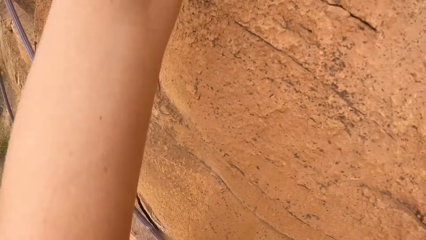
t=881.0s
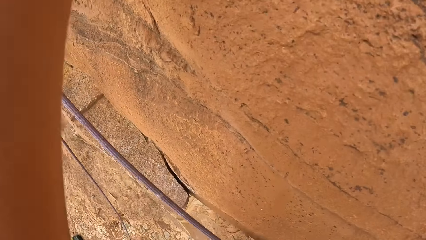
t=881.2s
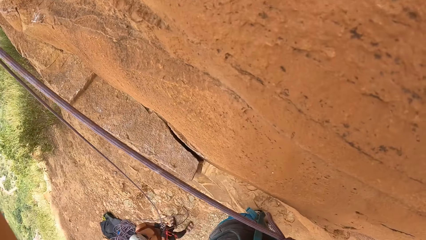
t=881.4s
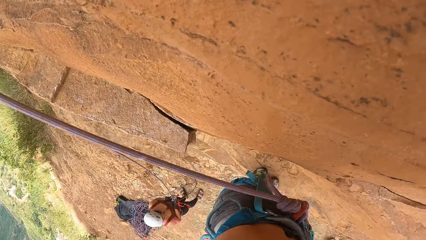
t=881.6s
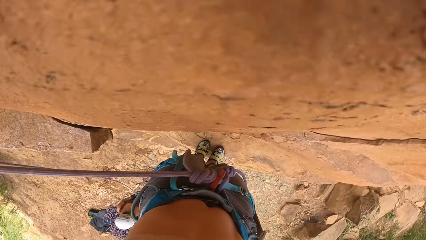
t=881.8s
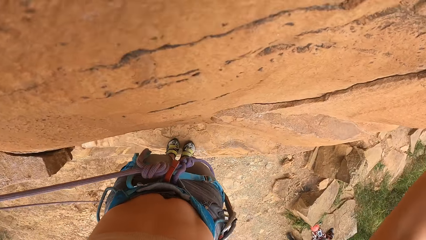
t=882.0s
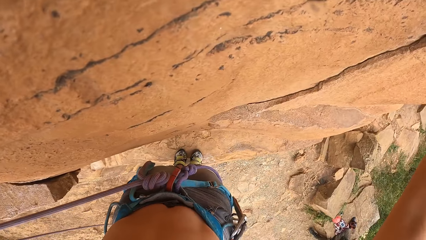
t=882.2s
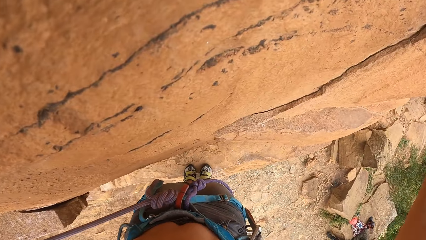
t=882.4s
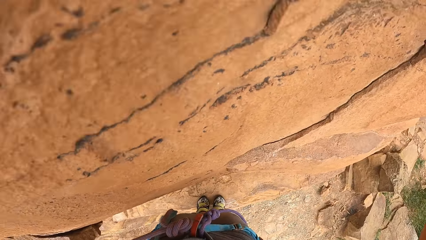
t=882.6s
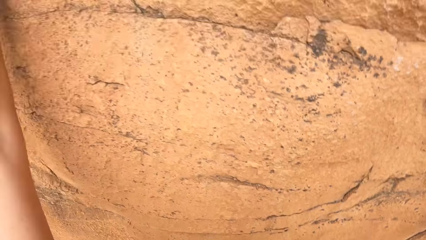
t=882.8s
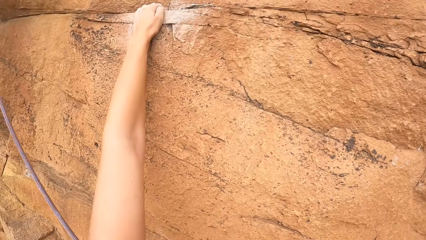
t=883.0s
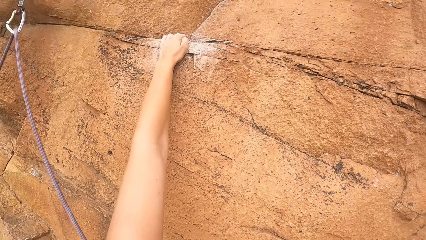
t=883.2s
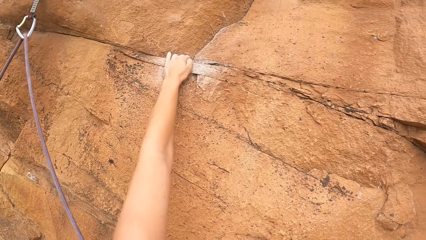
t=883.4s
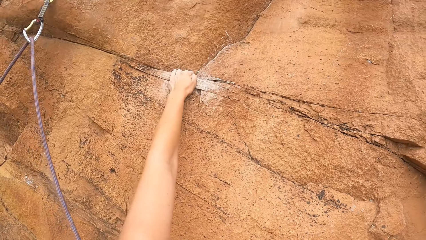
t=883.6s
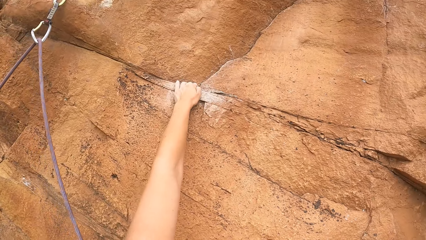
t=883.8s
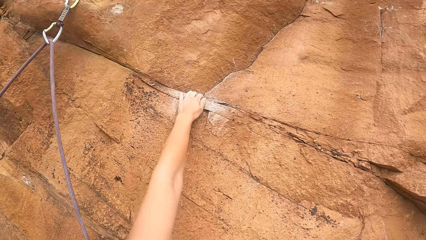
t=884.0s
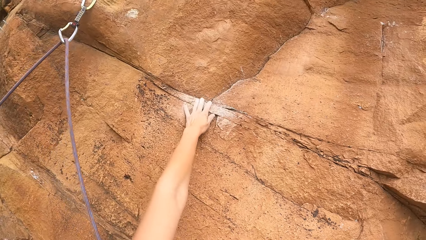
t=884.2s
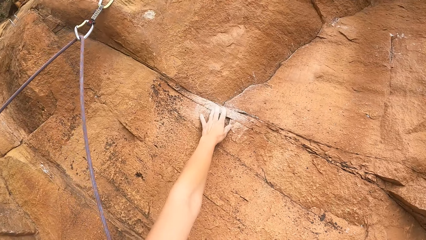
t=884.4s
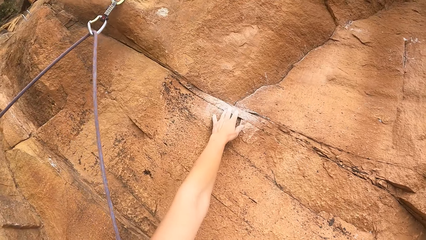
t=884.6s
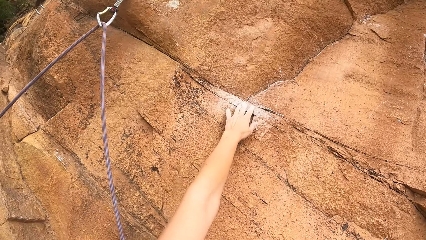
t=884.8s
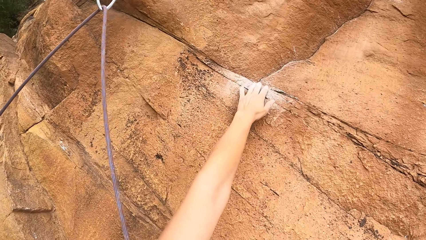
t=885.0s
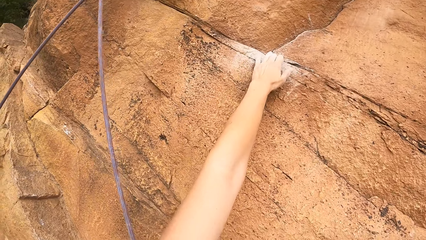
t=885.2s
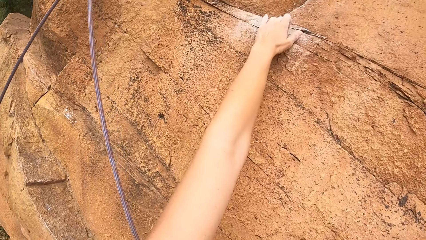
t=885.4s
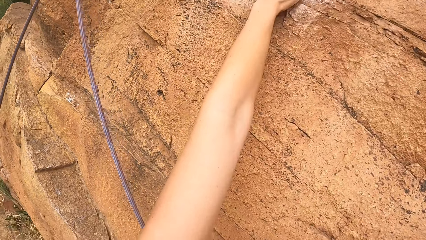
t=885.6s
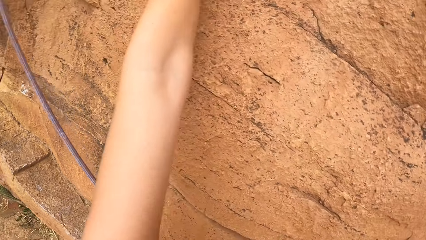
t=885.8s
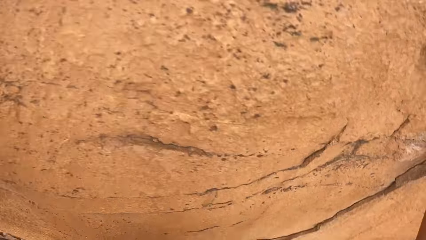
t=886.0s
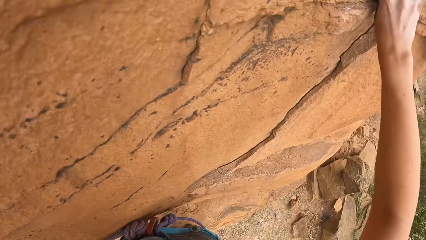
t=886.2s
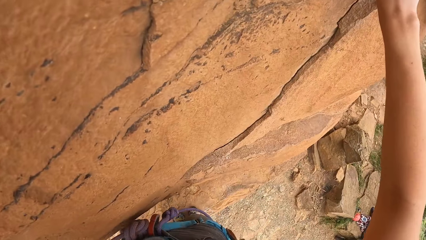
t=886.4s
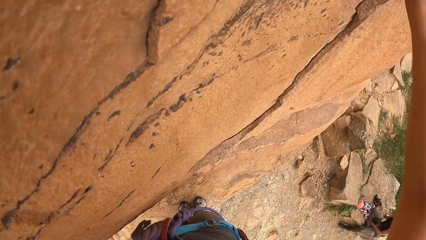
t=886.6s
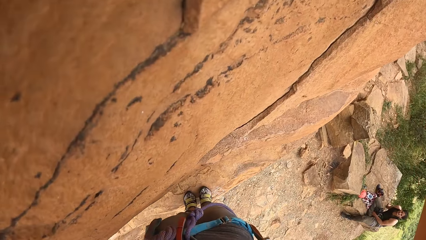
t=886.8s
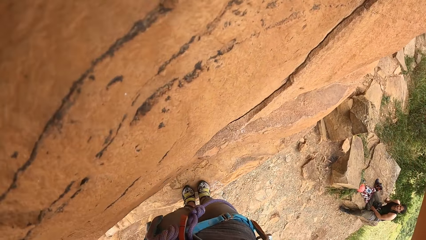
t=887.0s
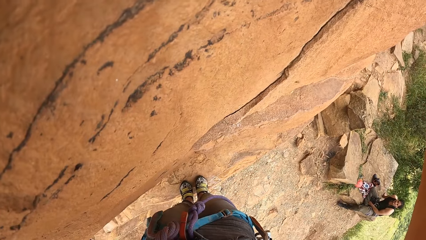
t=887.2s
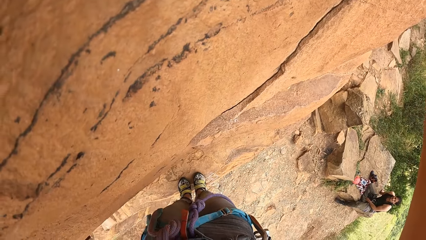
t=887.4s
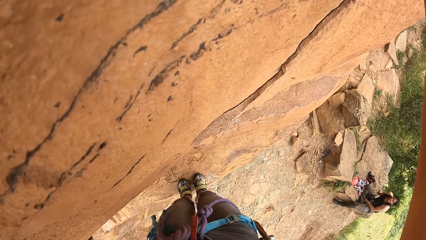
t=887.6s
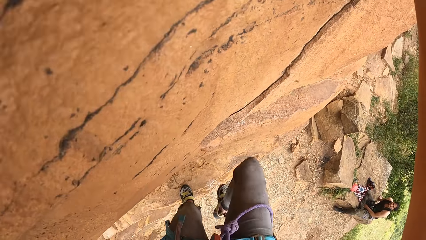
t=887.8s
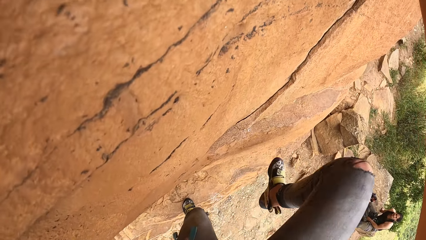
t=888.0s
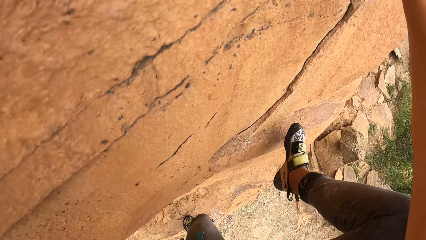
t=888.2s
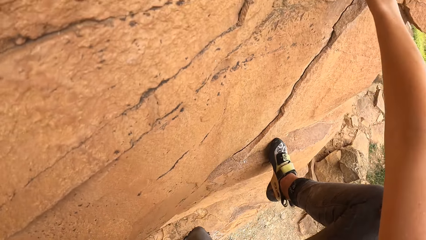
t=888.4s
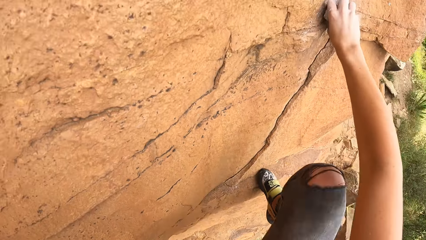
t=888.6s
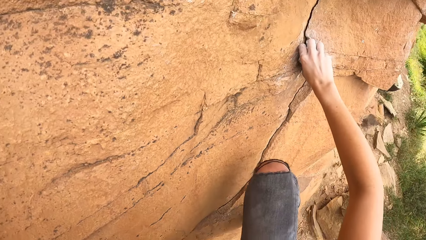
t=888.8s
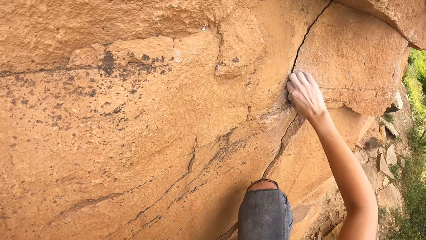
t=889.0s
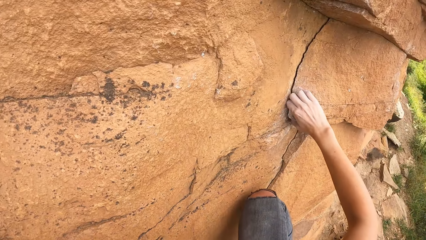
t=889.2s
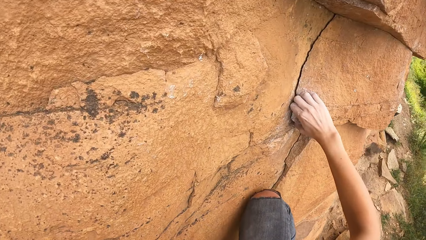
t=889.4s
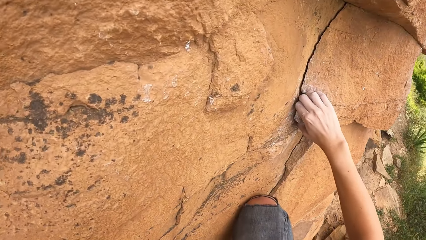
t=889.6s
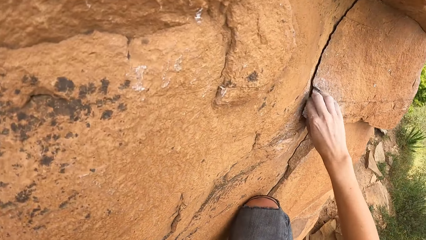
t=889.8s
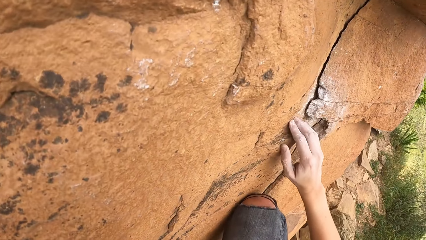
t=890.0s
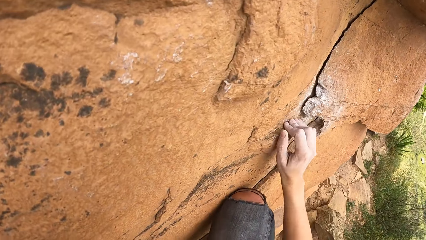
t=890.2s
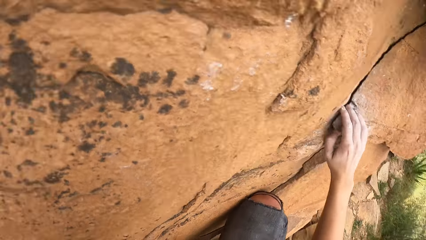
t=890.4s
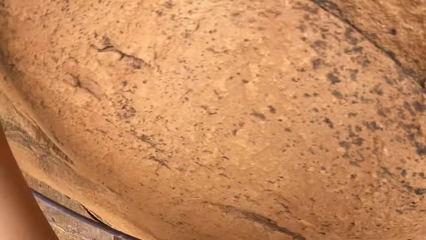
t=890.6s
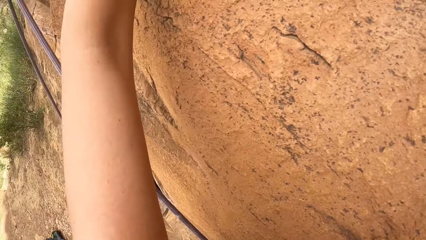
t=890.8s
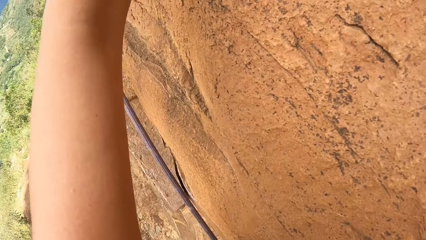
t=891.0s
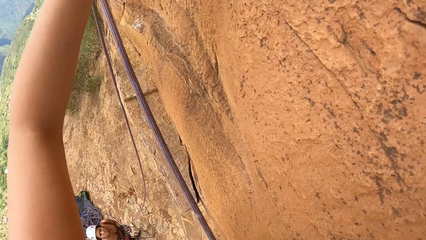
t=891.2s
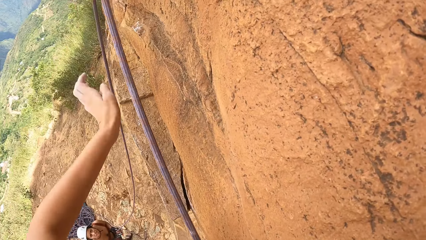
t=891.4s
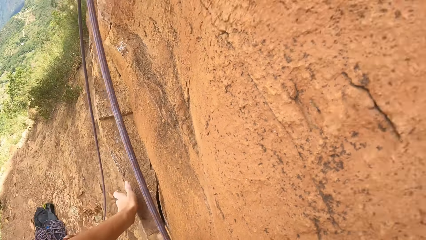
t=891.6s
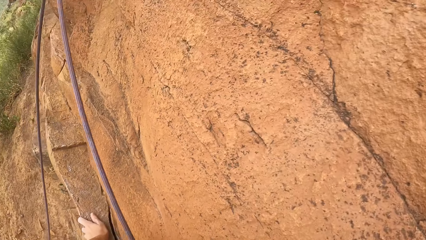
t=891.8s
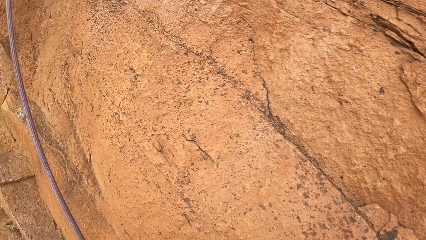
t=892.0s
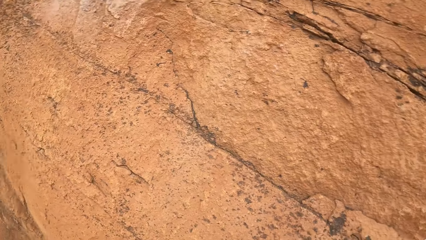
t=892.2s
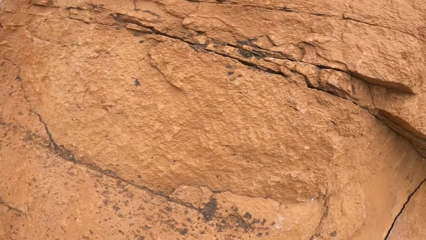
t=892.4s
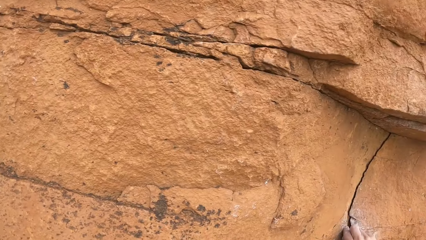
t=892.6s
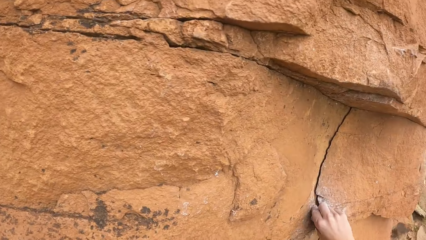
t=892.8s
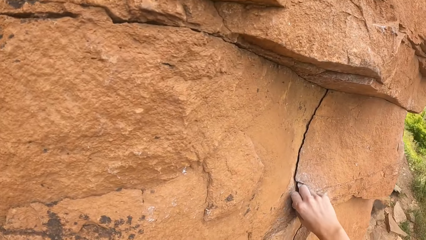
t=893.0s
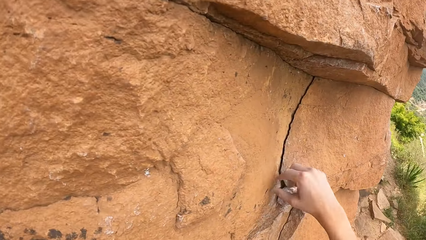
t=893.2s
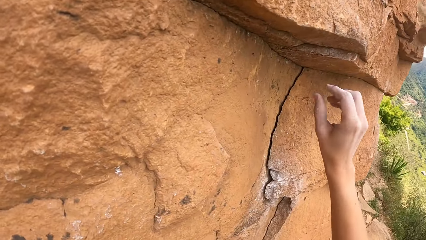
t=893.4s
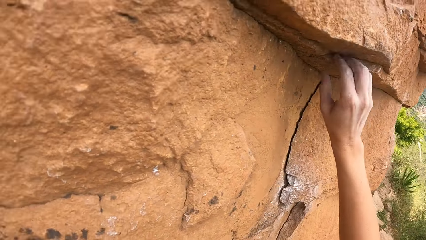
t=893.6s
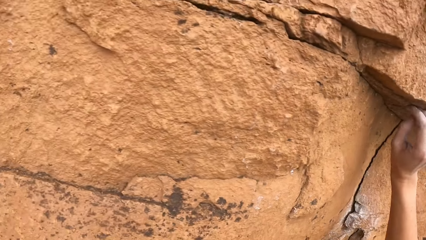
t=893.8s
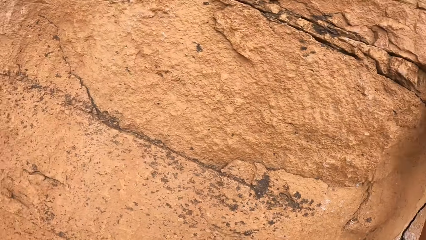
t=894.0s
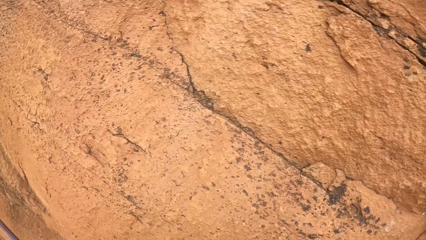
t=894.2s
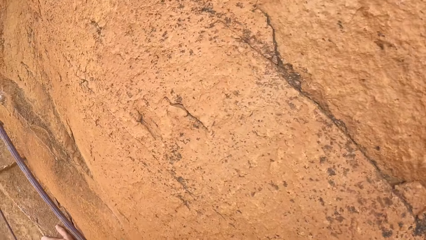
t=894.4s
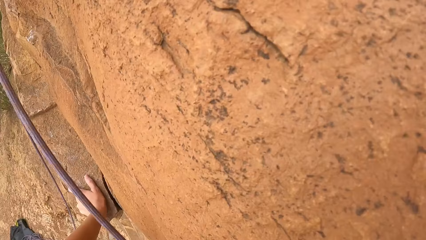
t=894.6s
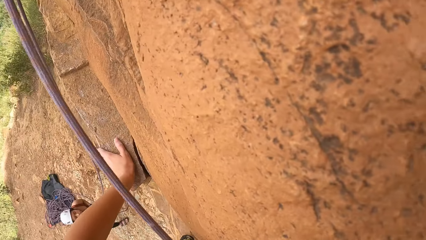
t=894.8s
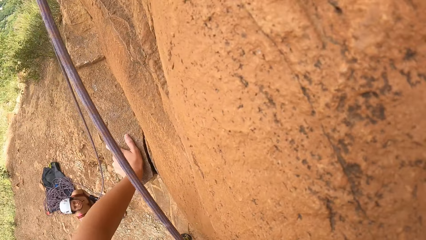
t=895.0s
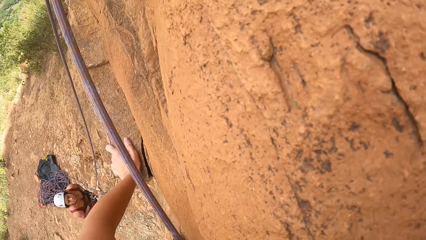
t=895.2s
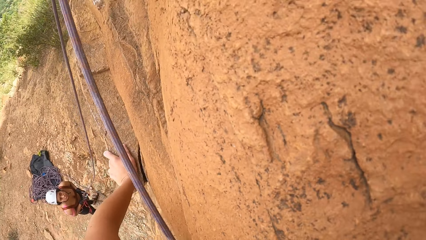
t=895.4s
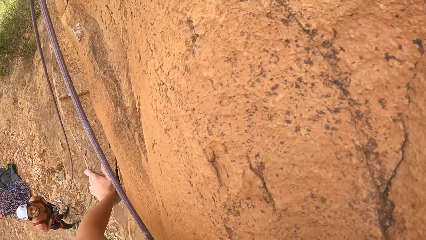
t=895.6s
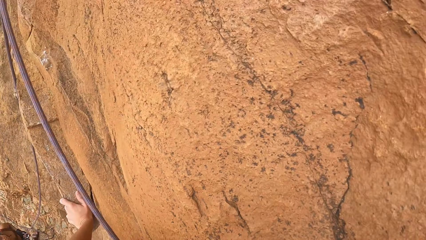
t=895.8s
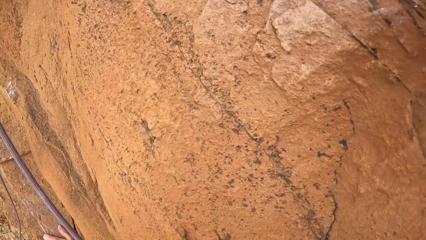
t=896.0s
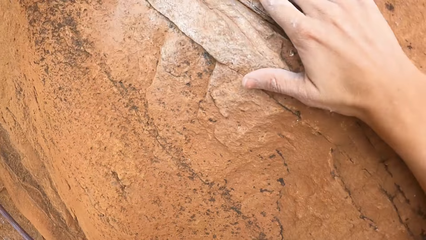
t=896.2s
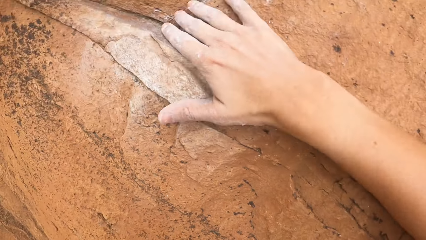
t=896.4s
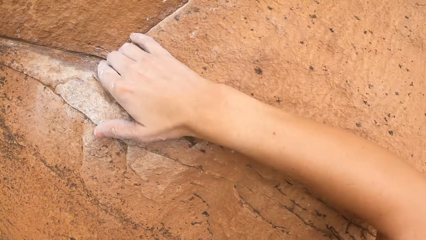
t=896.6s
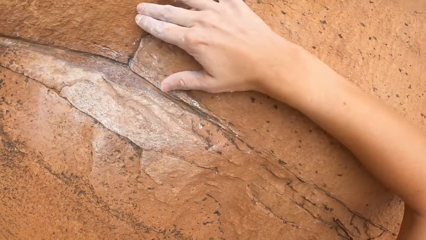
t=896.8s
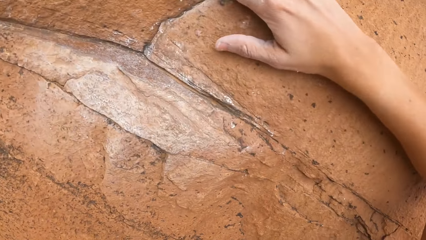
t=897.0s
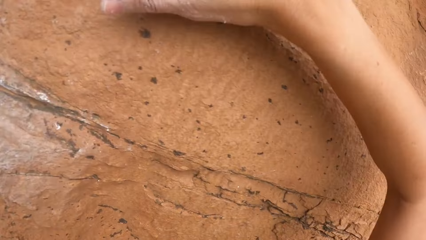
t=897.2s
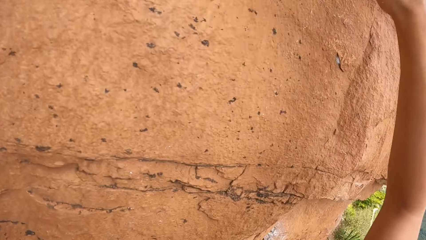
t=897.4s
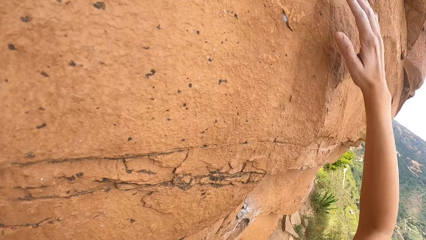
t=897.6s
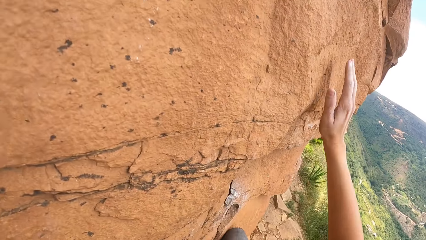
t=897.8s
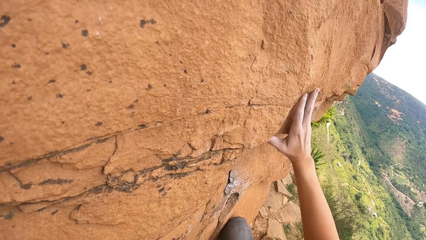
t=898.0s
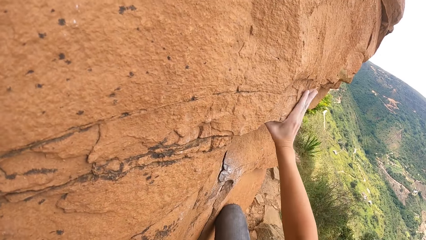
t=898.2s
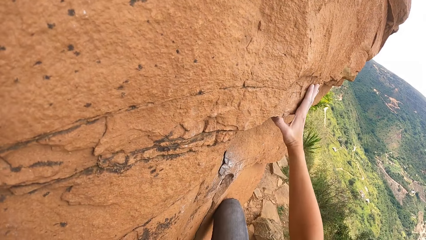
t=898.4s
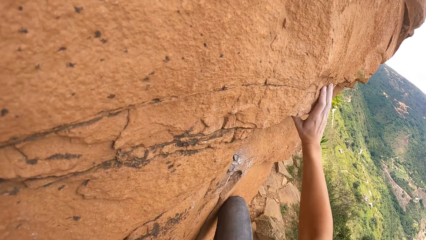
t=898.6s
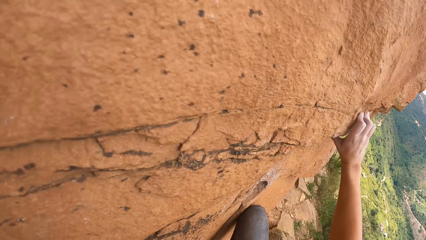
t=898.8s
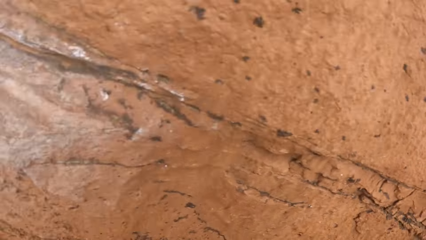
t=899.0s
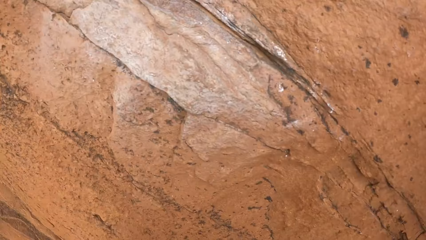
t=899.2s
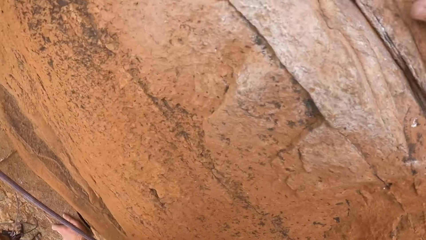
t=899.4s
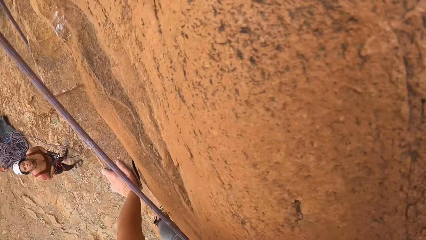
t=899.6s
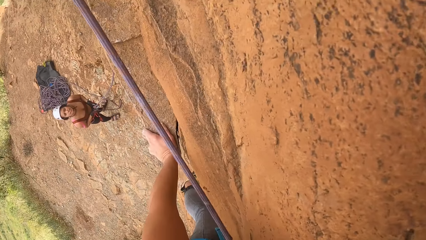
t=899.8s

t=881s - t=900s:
The camera wearer climbs the rock. They look around the rock. They climb the rock.
